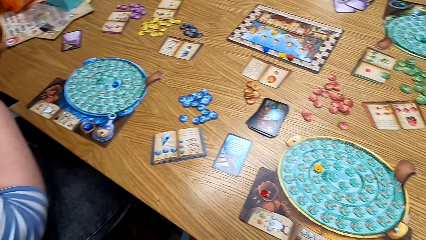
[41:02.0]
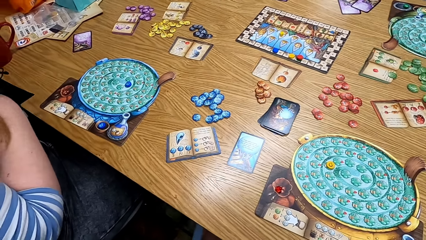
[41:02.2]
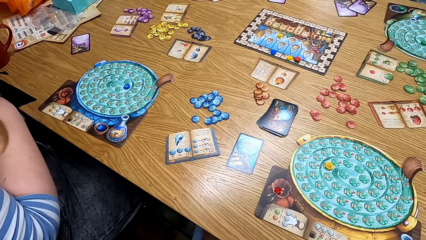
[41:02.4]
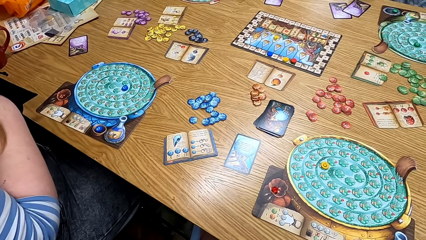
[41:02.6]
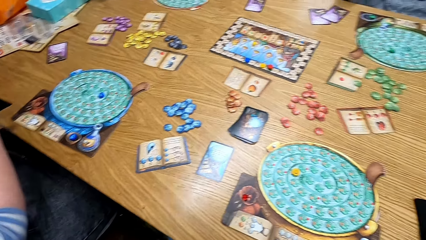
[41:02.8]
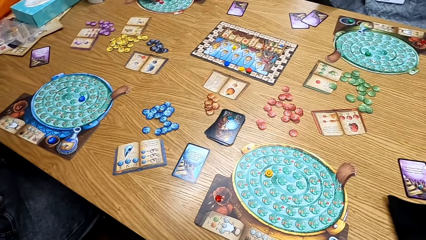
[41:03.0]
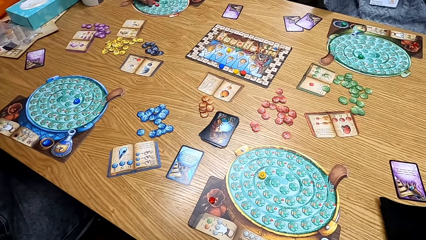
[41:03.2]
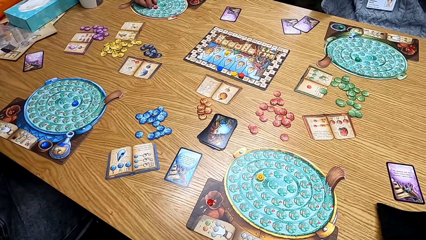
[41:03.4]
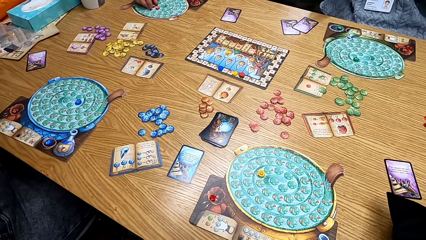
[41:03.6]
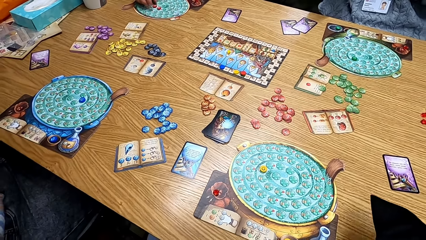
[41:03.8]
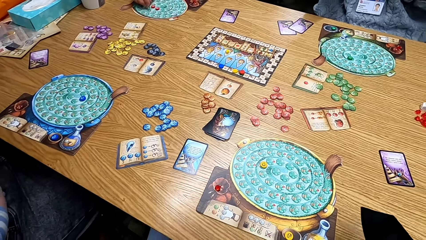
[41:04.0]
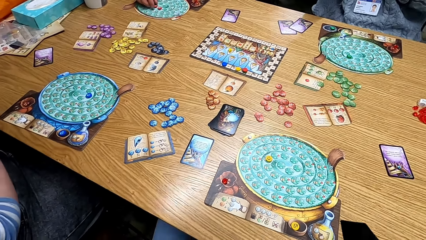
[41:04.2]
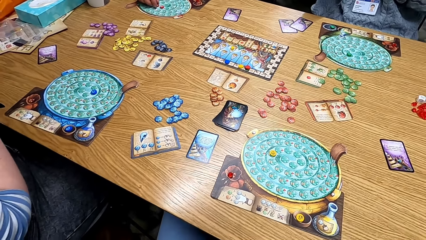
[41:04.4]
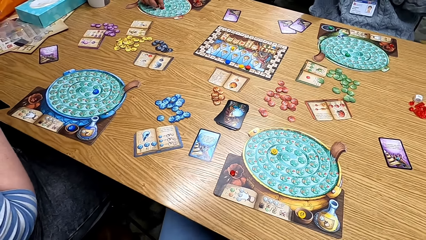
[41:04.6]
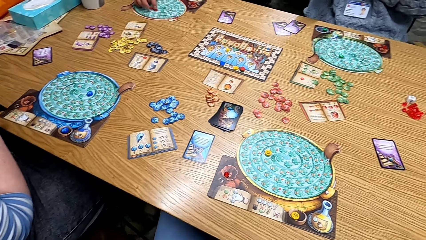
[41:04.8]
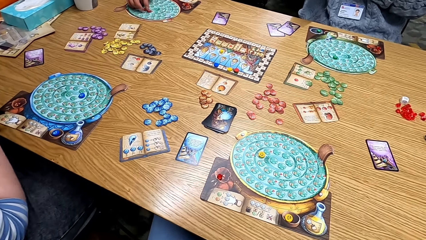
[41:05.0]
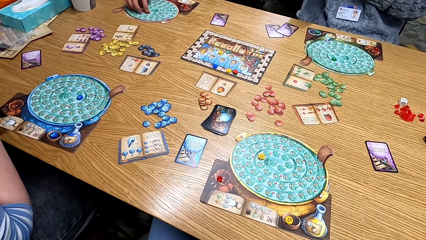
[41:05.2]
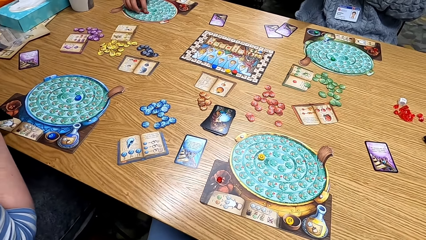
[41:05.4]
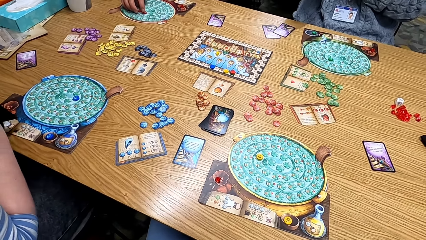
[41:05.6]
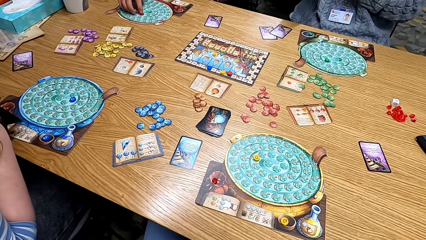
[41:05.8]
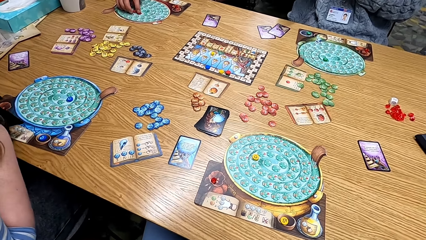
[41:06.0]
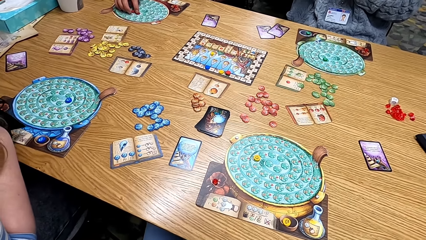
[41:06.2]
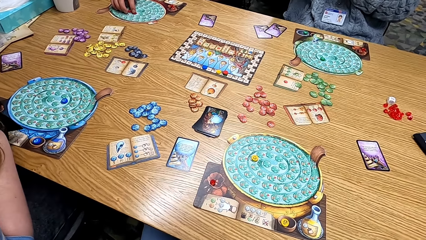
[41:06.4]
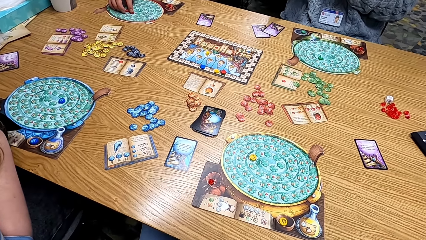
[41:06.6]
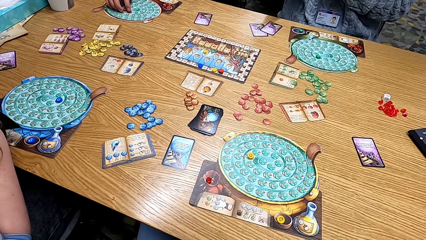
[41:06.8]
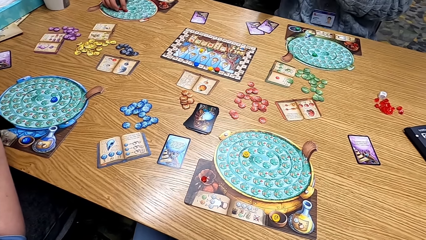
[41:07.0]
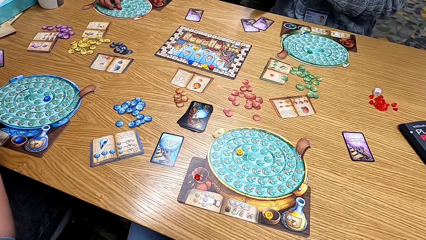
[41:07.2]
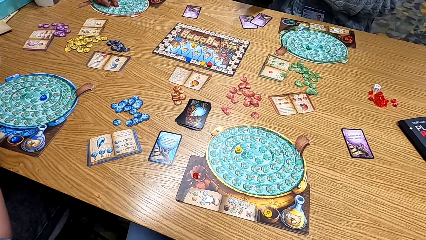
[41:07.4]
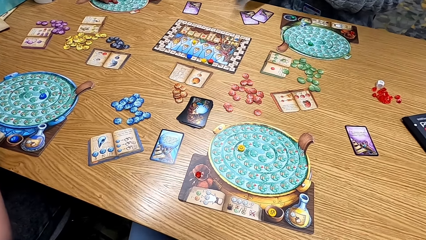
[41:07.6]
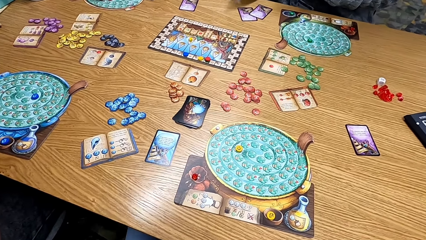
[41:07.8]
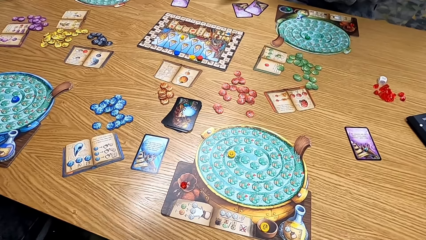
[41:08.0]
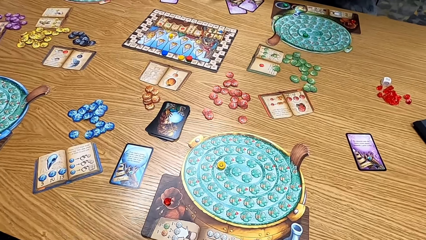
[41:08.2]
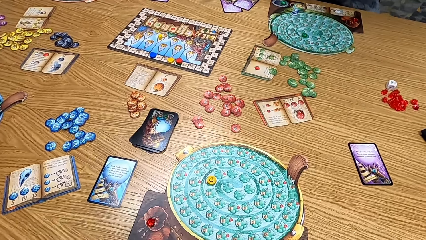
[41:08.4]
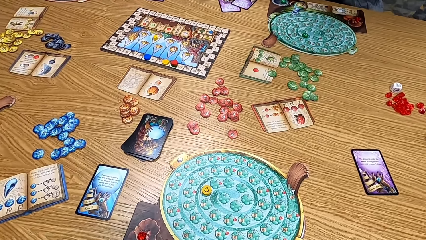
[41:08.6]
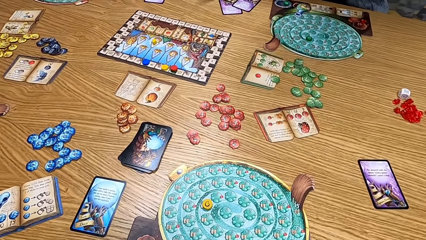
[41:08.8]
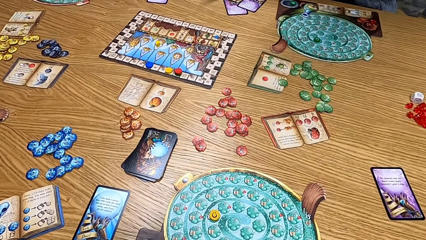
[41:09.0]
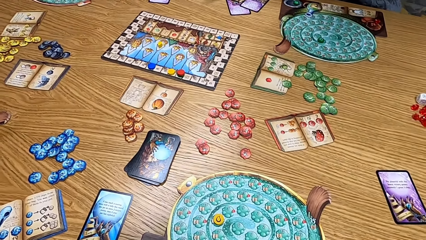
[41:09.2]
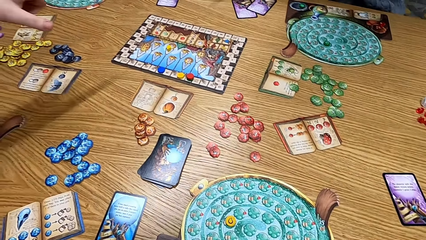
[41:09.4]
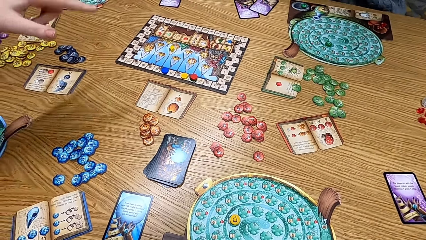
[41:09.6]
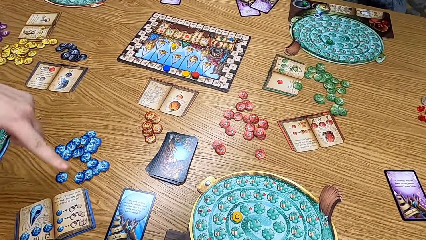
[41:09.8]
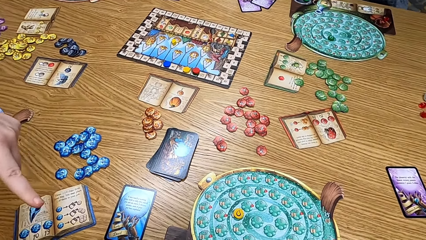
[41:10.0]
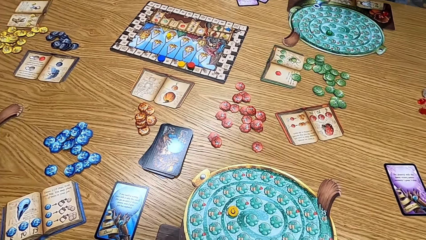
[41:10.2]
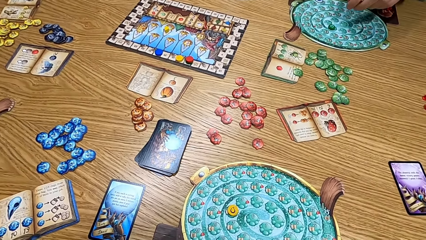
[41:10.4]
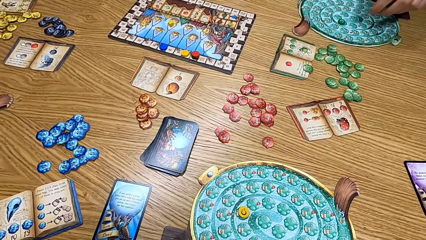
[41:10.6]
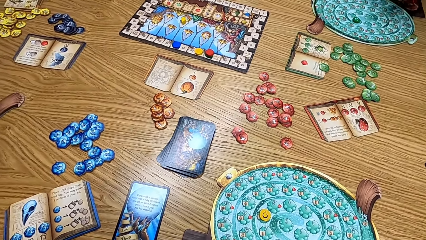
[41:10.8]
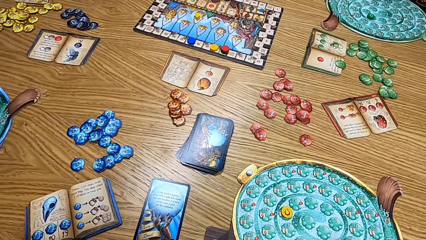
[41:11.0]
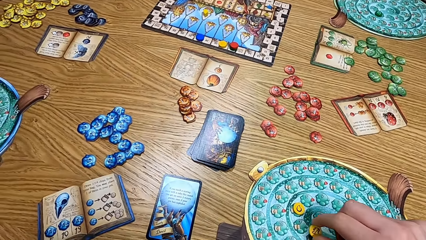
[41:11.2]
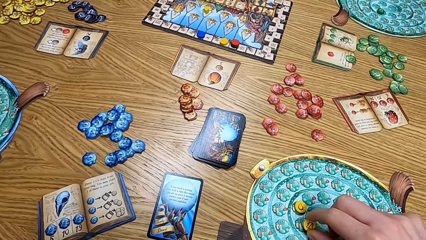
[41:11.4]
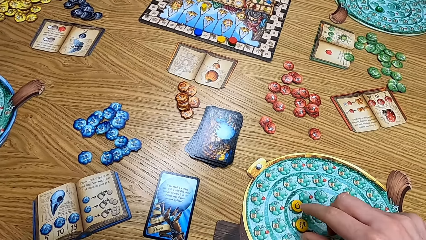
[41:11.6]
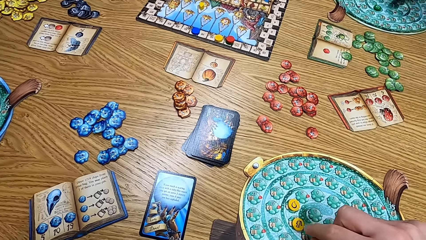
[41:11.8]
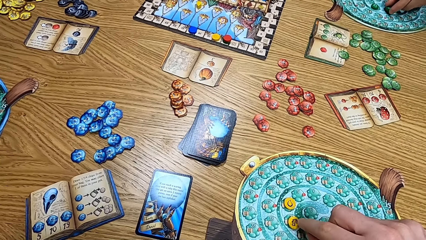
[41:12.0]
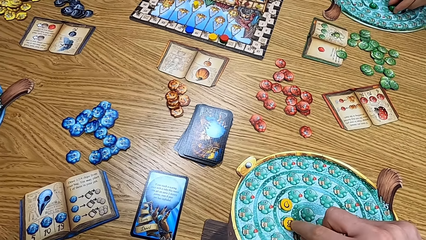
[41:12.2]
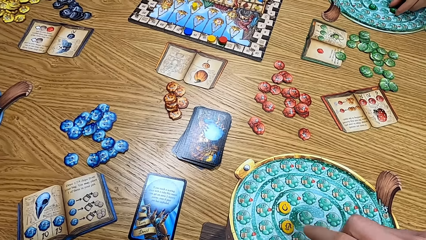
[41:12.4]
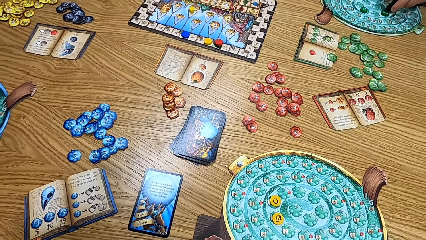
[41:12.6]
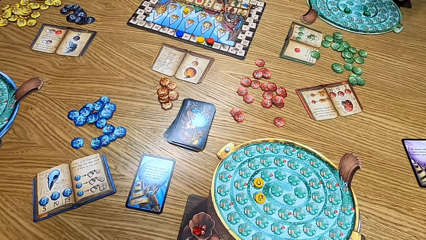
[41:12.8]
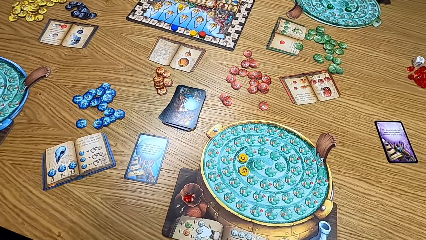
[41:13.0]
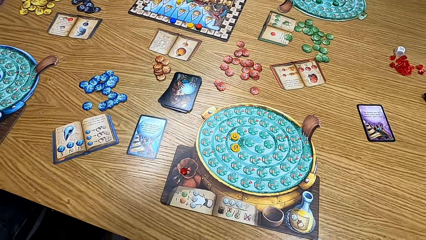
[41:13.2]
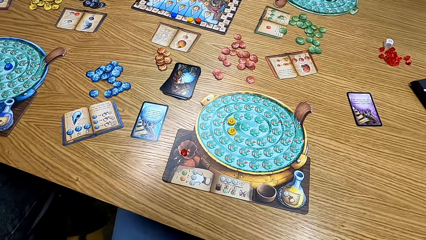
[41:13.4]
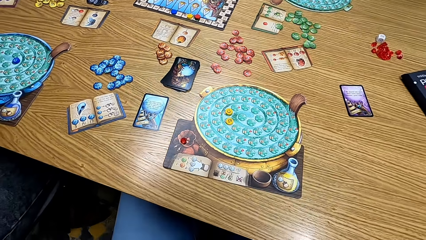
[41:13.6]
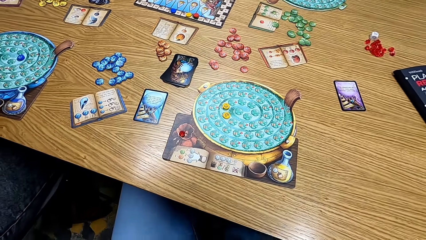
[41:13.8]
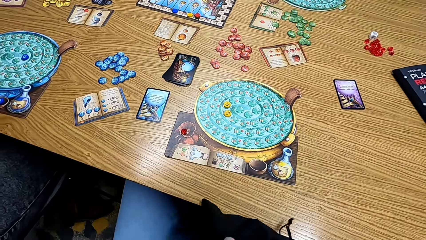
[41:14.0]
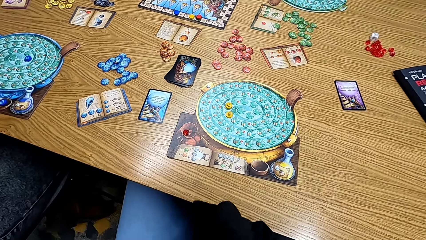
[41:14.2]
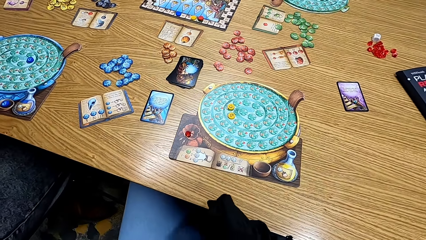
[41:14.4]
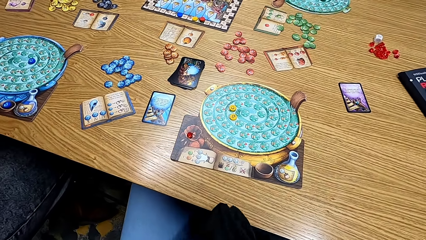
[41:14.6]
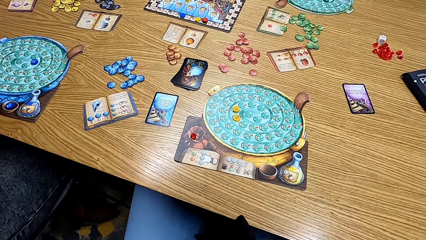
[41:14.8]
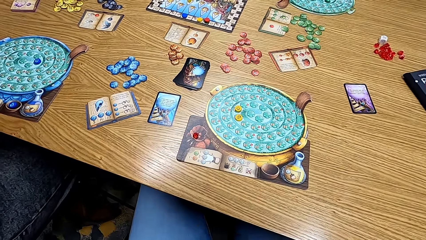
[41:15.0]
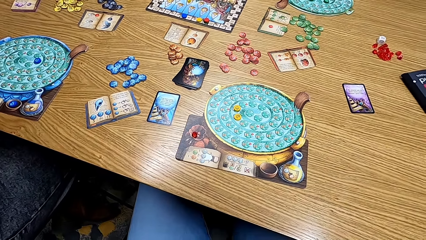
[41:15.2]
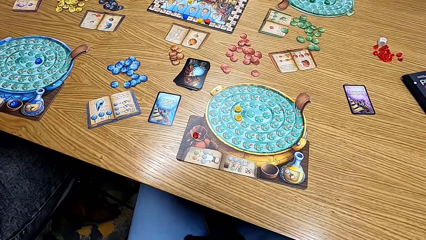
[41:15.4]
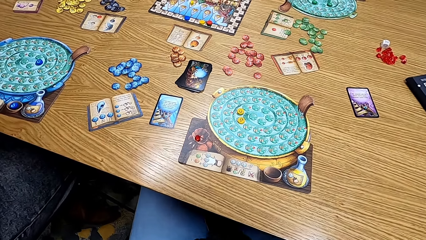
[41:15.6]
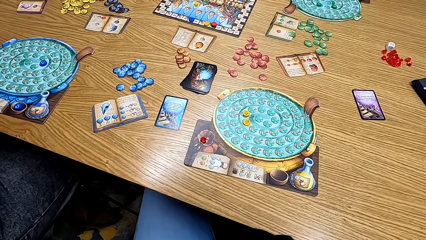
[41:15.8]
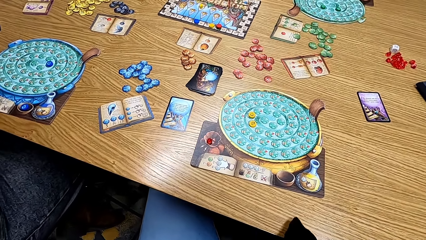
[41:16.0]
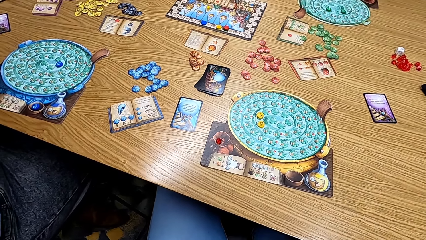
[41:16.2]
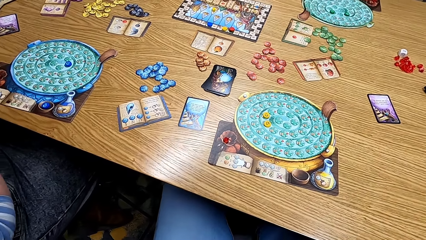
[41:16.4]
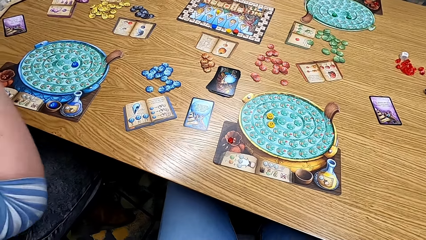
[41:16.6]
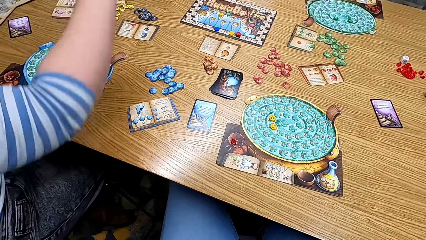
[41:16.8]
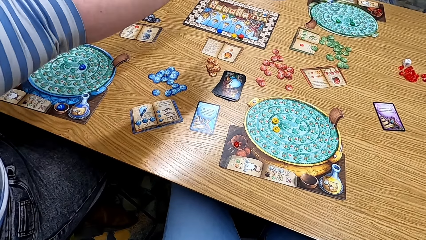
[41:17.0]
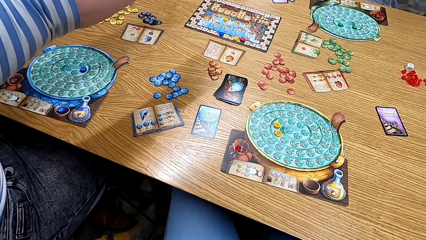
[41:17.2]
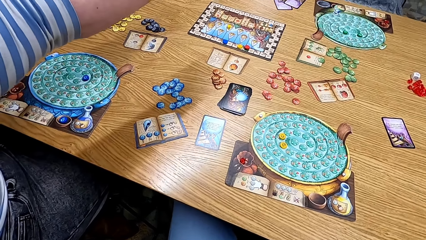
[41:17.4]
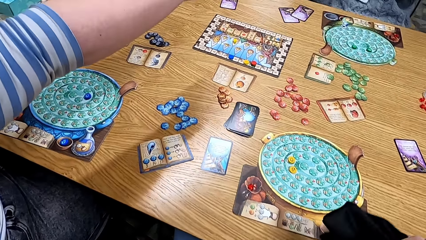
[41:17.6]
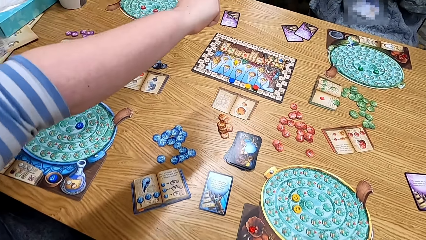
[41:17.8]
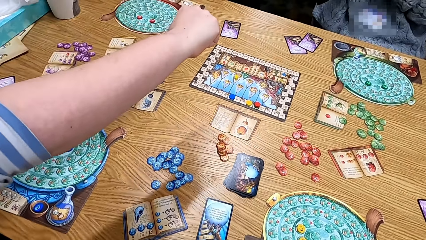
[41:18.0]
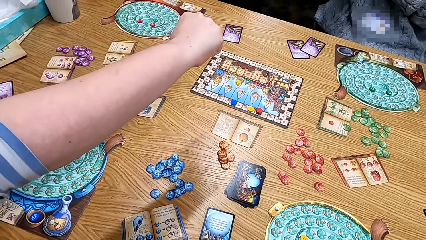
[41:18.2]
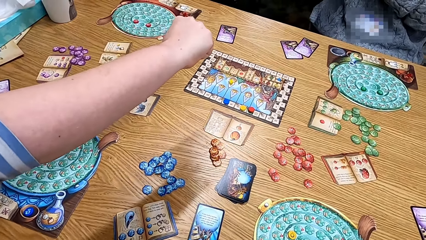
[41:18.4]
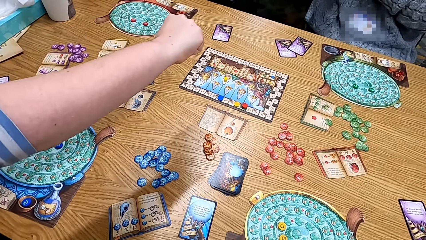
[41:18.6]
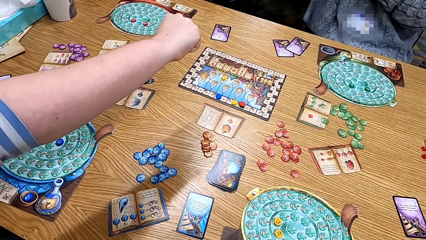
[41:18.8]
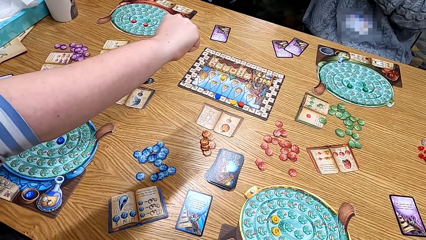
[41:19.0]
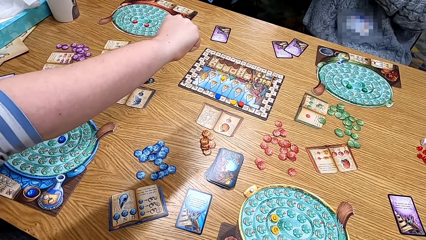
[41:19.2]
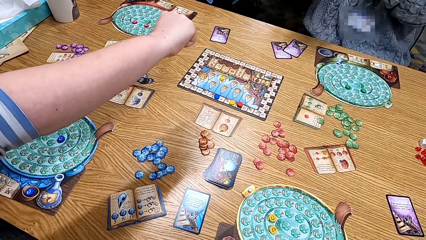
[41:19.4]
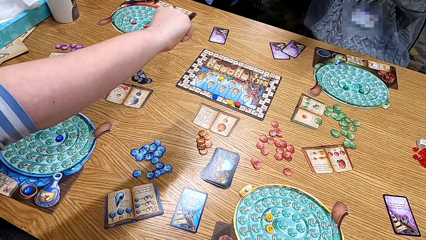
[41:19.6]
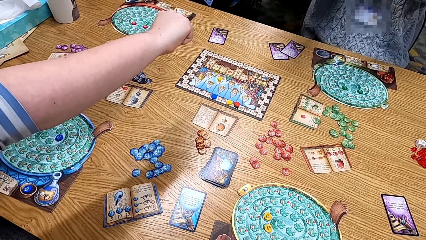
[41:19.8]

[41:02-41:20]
The camera wearer looks at the table. A woman shakes the cards in the bag. The camera wearer looks at the game on the table. They put the cards on the table. They play the board game. They look at the table. They pick up the cards from the bag. The woman stretches the hand.
